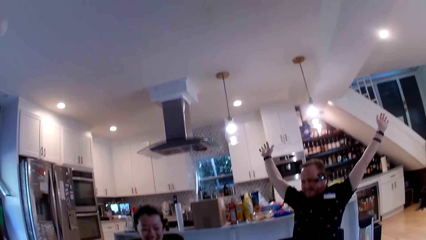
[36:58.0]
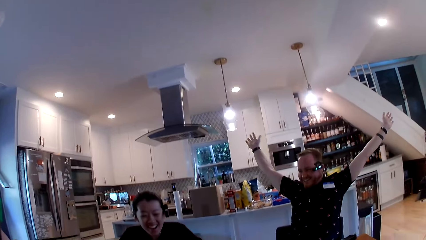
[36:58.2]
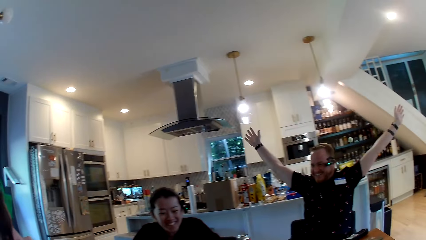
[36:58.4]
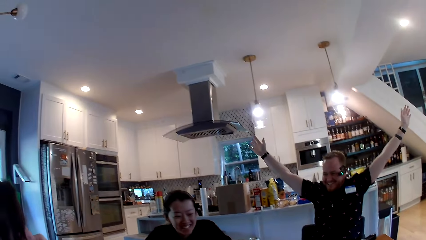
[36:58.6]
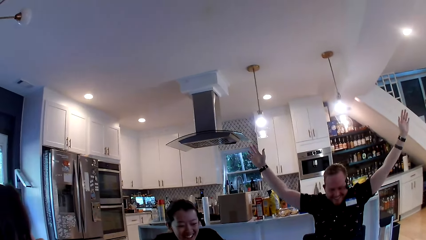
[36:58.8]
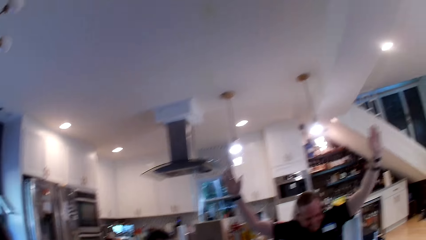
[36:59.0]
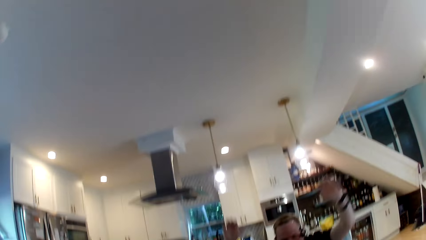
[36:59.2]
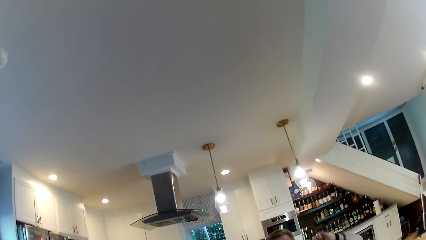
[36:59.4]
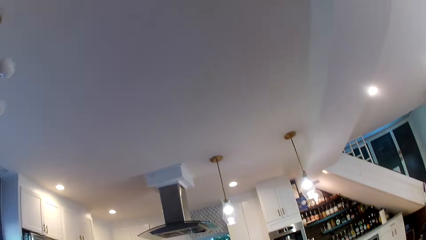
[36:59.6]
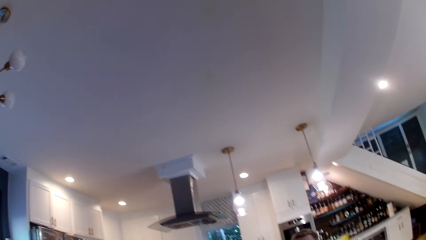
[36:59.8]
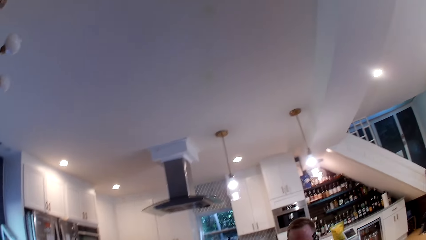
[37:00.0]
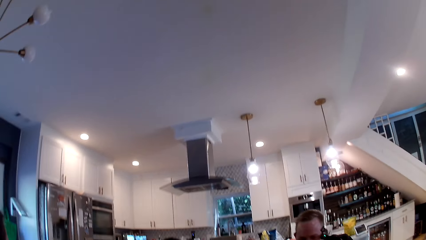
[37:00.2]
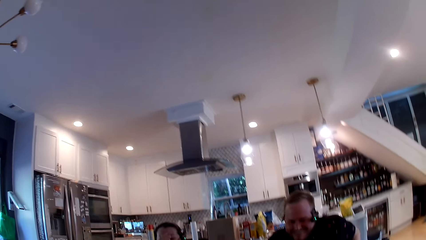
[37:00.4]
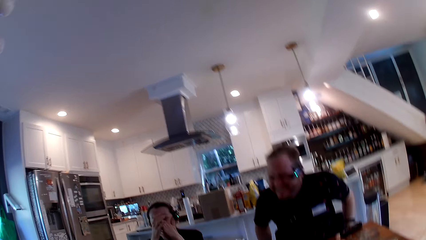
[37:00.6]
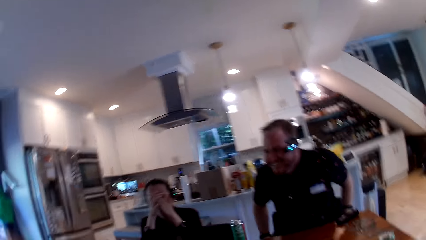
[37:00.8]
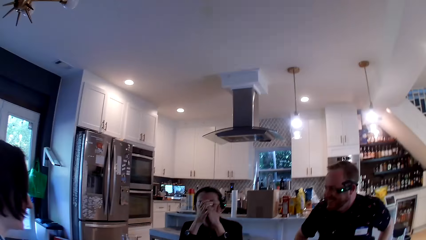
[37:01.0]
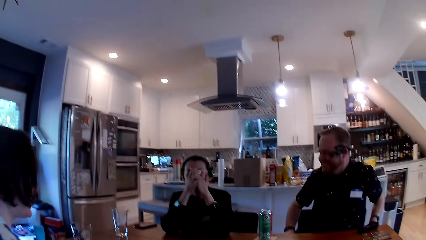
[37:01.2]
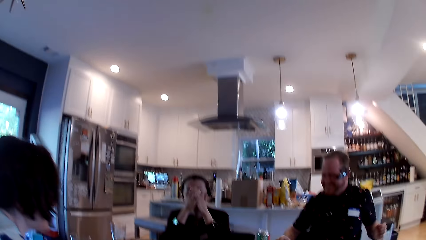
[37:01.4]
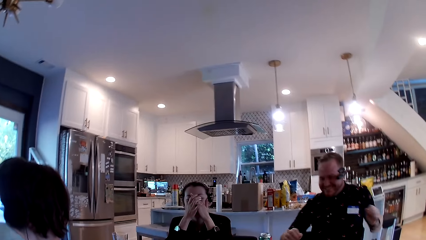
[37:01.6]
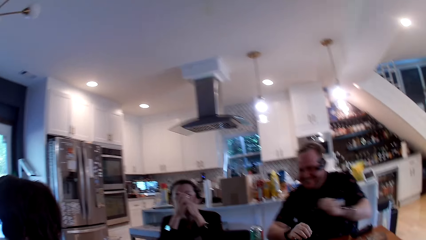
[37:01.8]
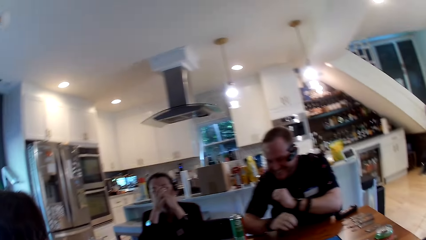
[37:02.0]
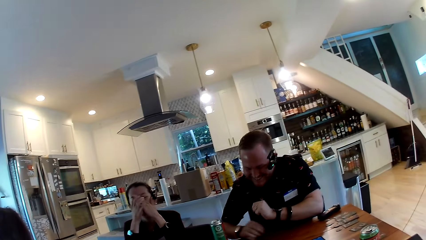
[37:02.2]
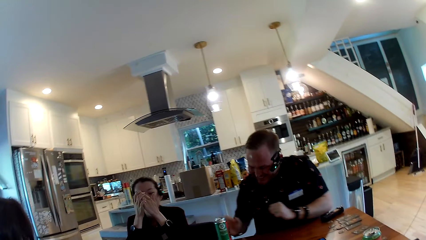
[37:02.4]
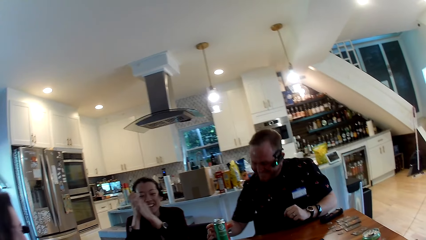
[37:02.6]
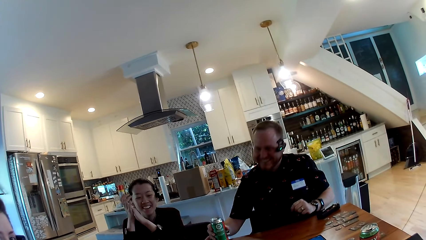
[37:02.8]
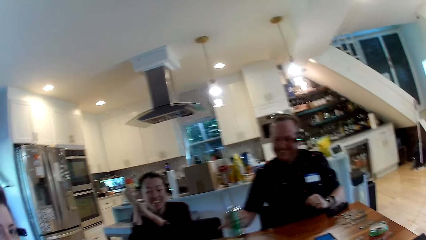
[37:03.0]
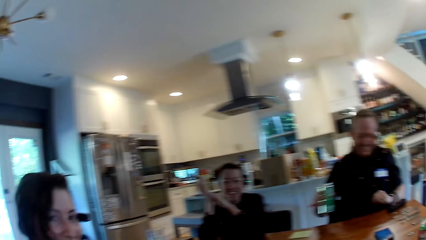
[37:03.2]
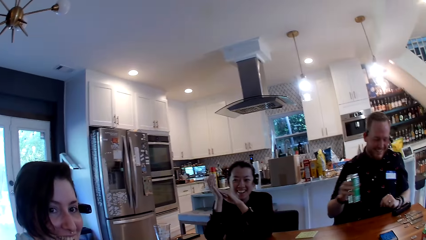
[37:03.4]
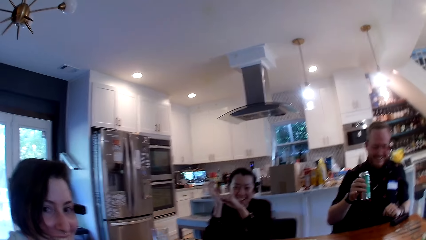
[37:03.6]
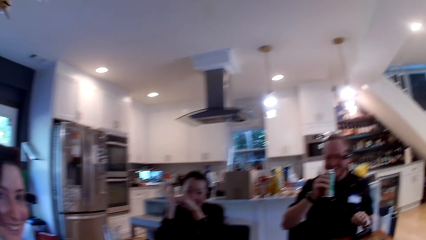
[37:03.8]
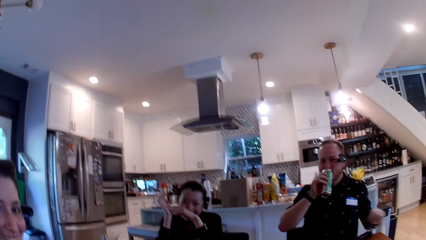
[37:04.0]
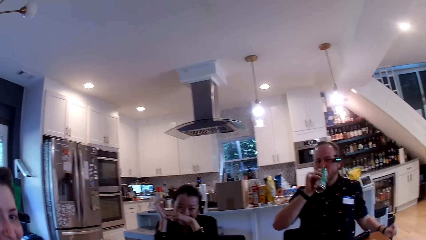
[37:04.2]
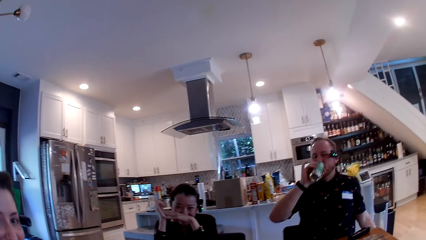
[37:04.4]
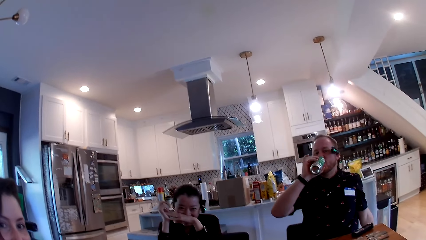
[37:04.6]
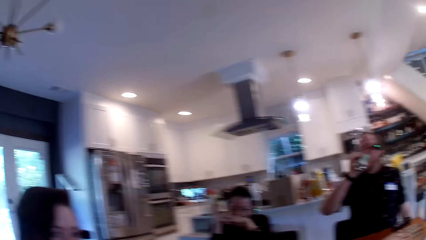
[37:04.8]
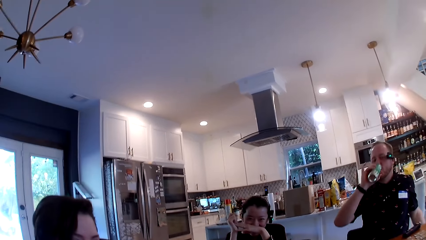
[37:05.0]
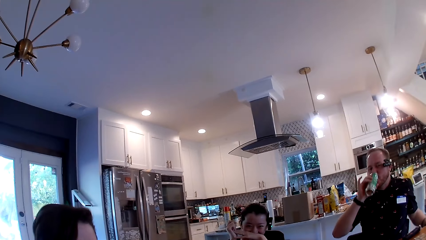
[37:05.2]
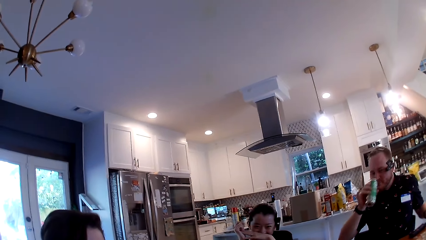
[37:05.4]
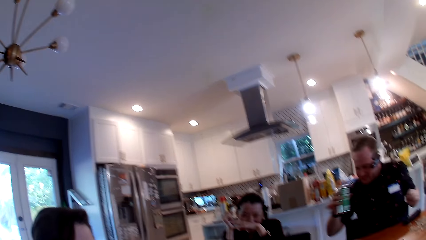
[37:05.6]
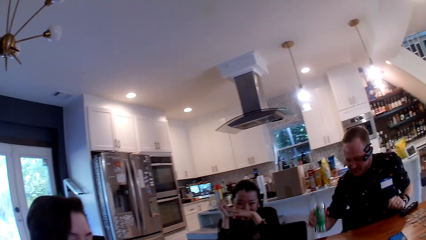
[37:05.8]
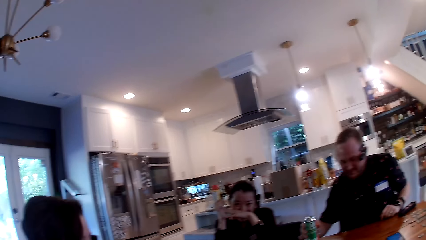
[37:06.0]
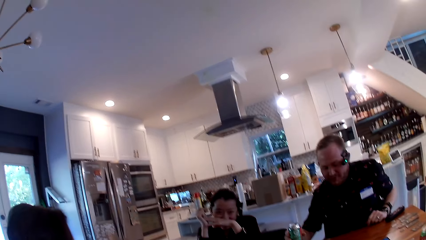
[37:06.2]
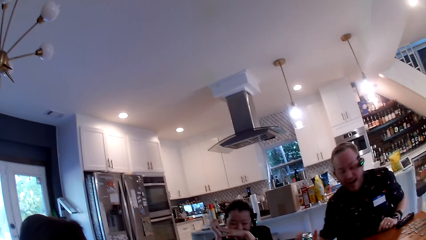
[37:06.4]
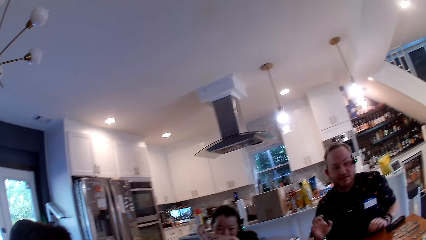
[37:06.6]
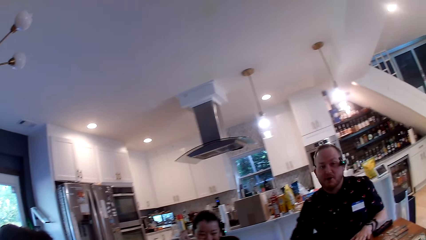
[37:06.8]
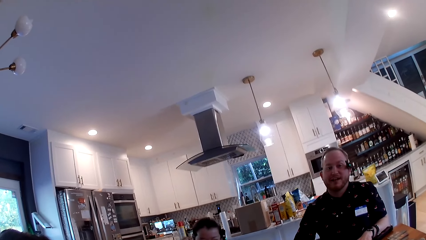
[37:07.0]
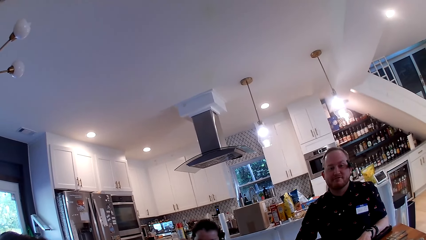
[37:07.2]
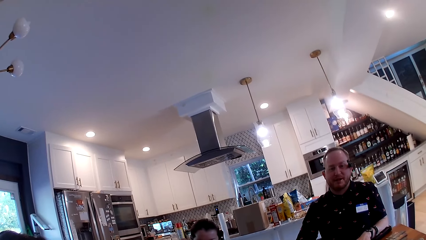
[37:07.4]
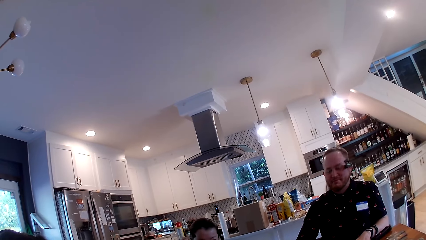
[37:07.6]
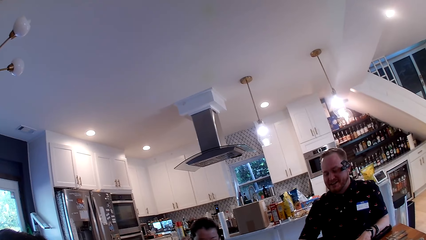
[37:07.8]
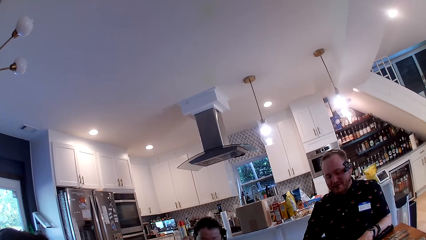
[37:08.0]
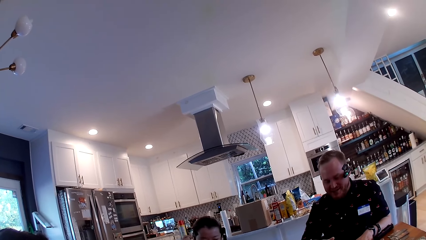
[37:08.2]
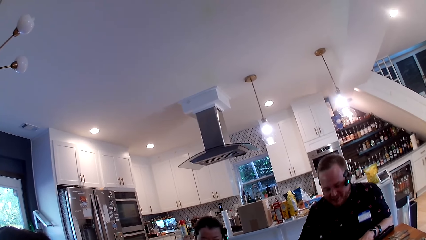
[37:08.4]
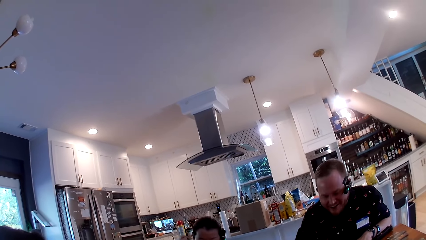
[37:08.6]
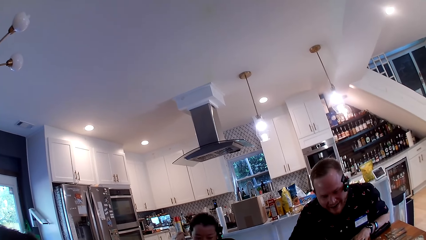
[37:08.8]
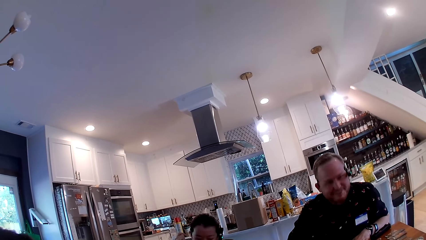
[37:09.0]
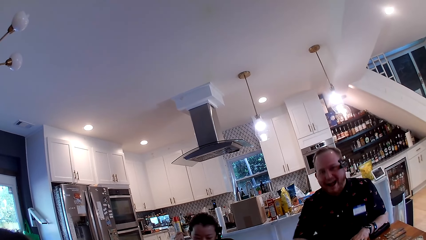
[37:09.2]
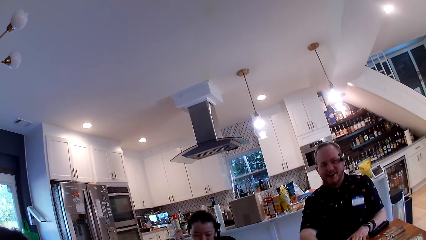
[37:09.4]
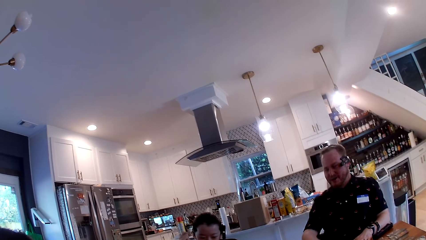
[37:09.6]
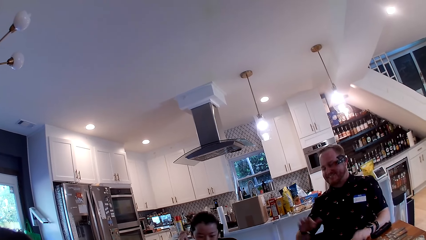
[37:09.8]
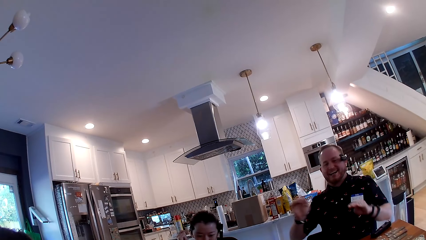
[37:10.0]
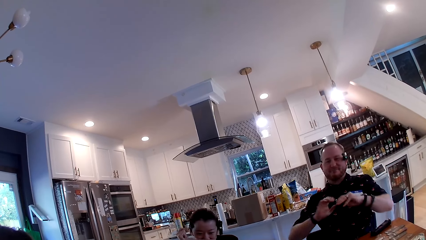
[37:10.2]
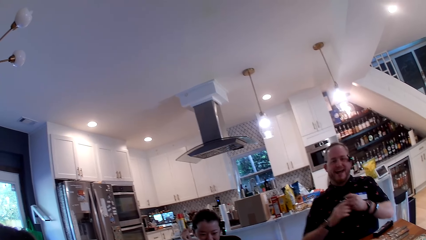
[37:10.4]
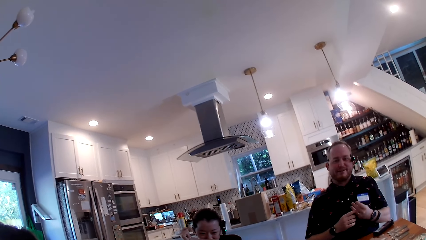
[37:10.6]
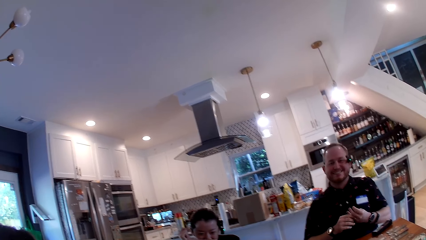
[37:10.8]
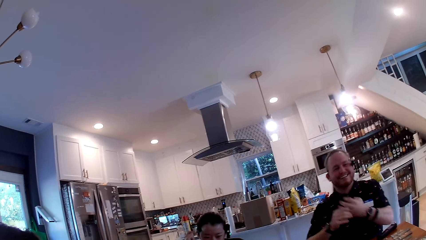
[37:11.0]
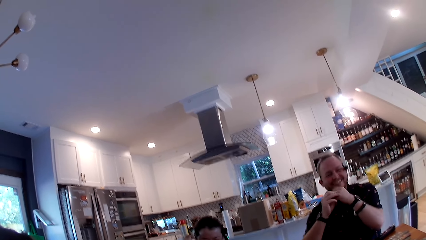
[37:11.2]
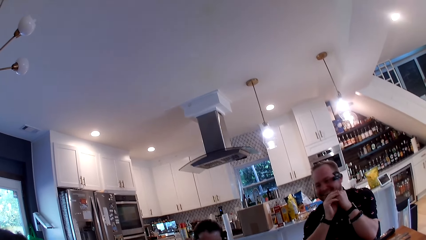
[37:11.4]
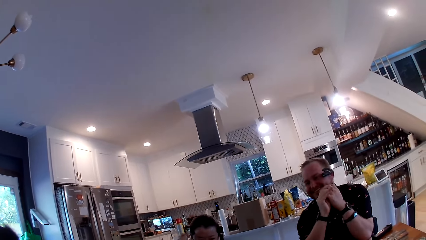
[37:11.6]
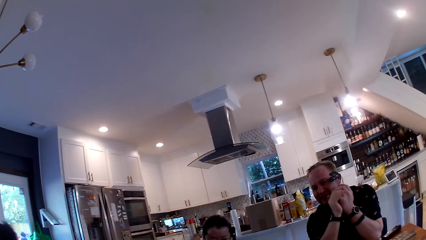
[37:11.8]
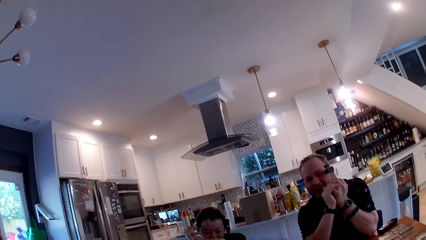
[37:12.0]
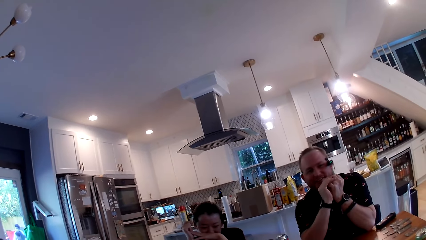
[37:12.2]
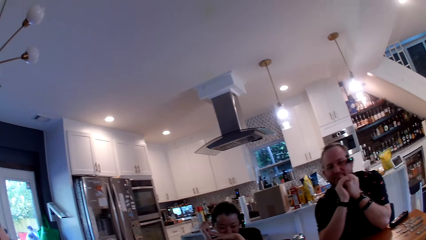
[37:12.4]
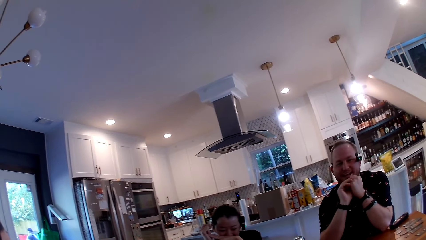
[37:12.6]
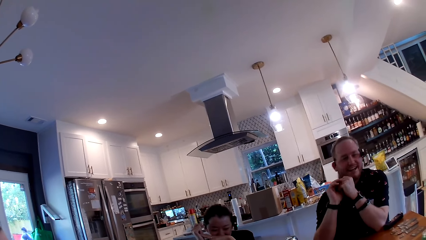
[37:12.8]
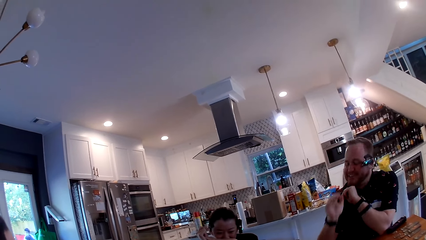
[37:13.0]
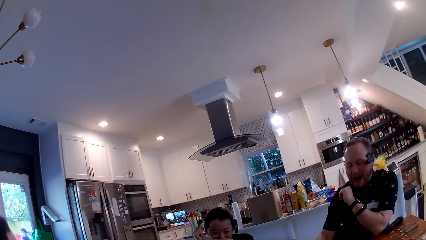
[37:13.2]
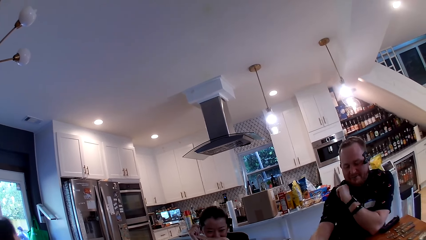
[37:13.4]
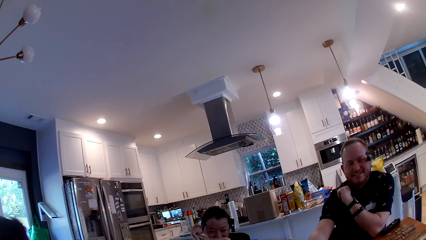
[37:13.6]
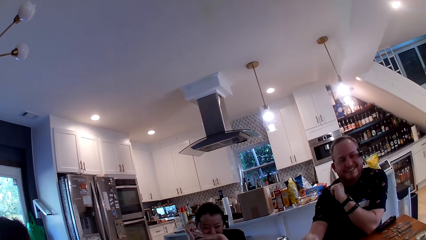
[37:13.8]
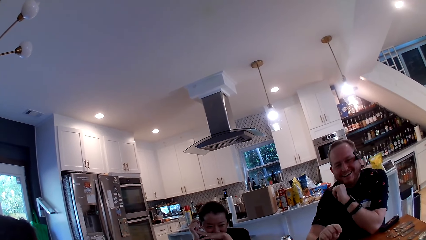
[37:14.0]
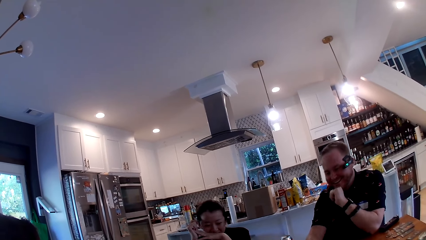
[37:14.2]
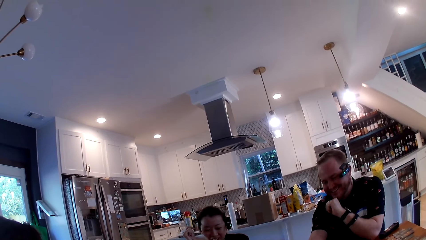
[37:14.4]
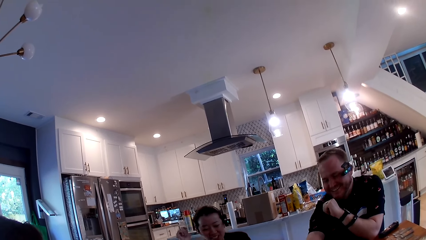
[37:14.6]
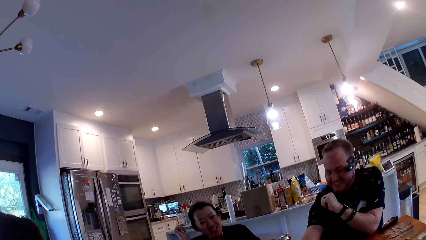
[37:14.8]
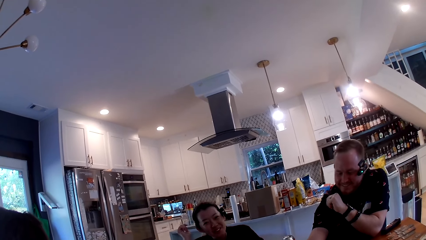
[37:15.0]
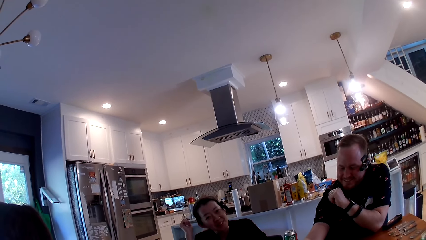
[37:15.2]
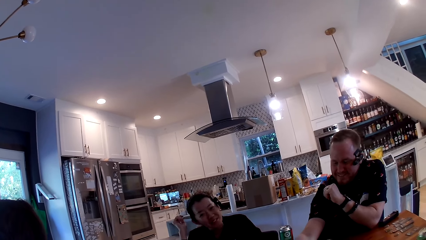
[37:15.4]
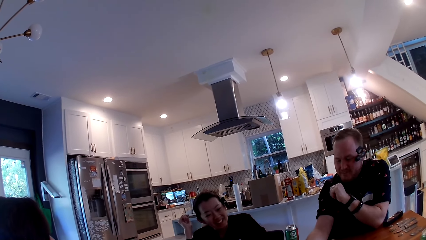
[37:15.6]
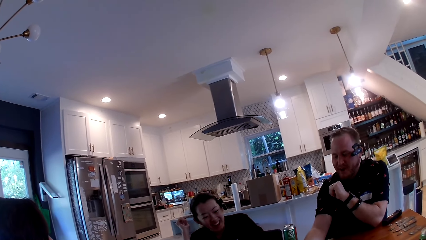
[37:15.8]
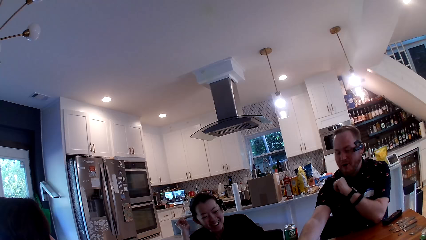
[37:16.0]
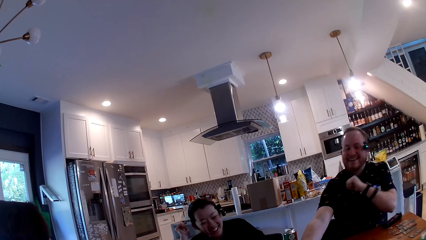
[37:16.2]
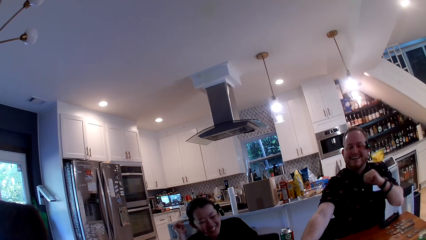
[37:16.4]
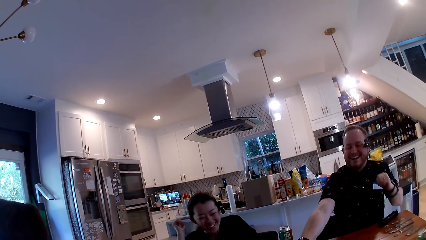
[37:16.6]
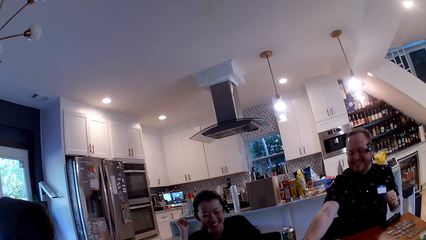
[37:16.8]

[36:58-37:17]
The camera wearer looks around and converses with friends. A man raises the can with his right hand. The man drinks from the can with his right hand and drops the can with his right hand. The man converses with the camera wearer. The camera wearer converses with friends and looks around.
